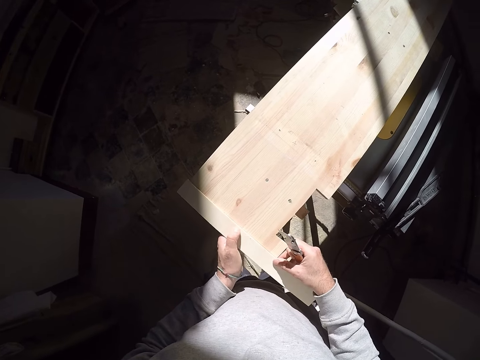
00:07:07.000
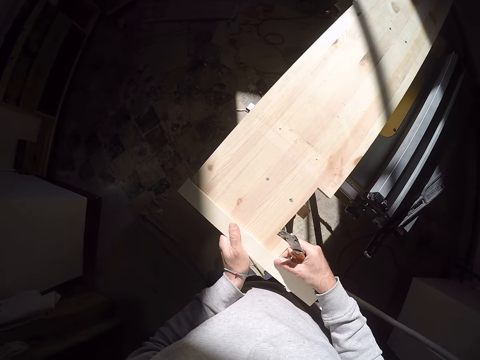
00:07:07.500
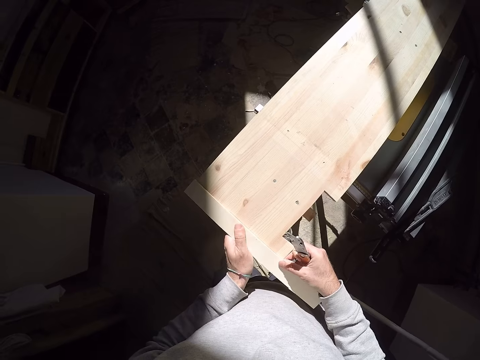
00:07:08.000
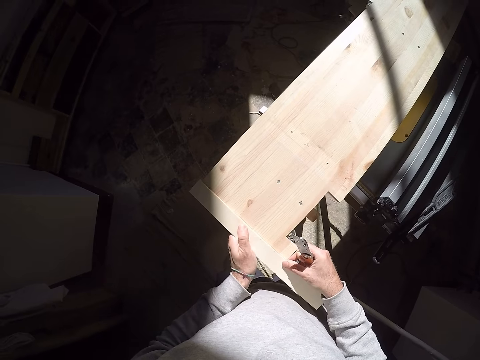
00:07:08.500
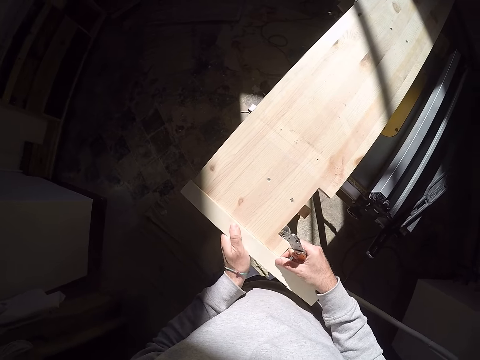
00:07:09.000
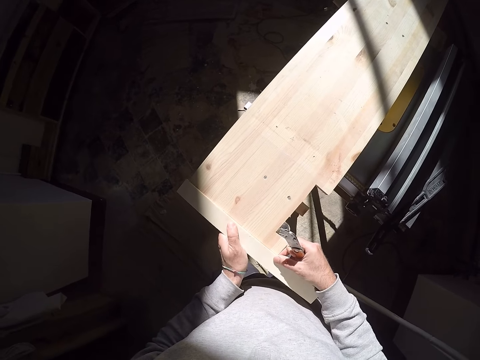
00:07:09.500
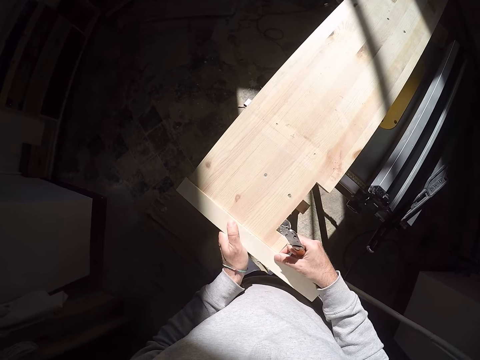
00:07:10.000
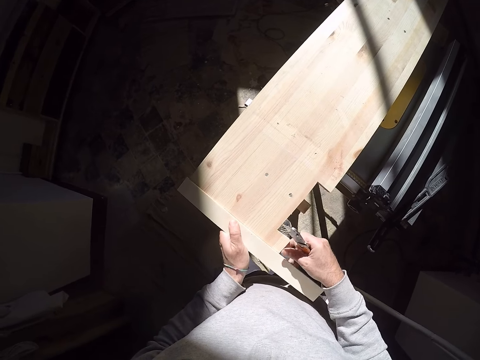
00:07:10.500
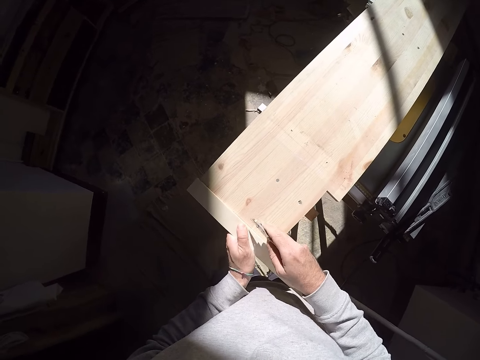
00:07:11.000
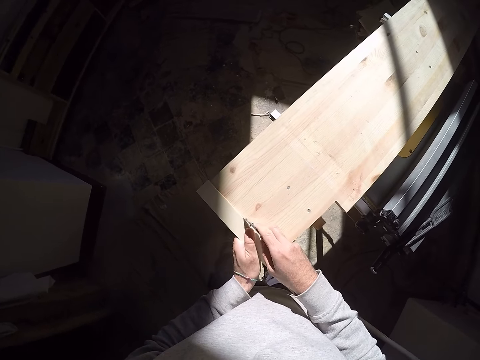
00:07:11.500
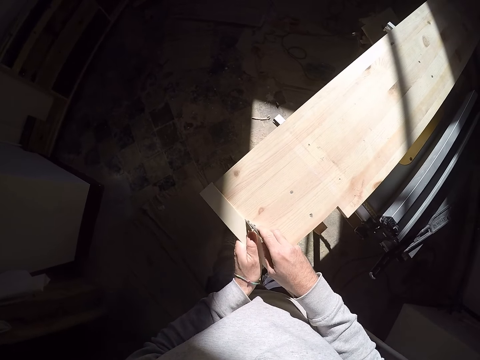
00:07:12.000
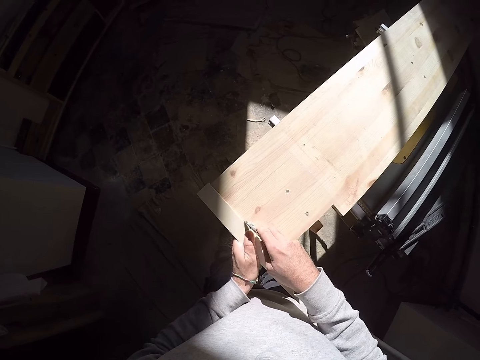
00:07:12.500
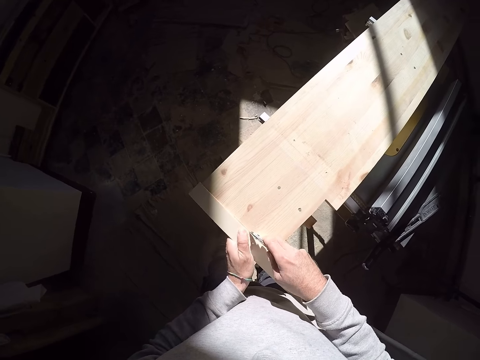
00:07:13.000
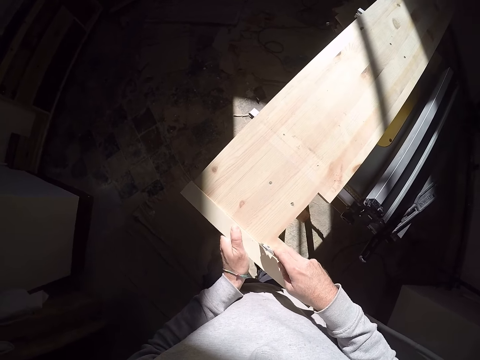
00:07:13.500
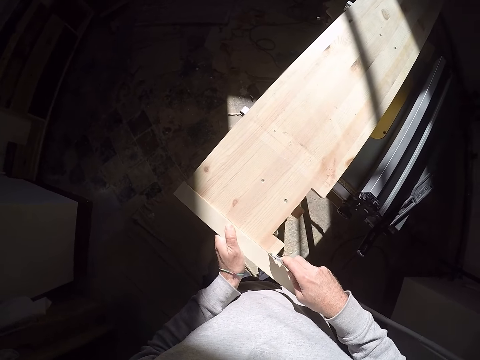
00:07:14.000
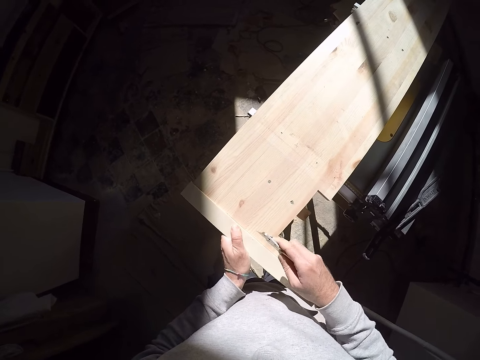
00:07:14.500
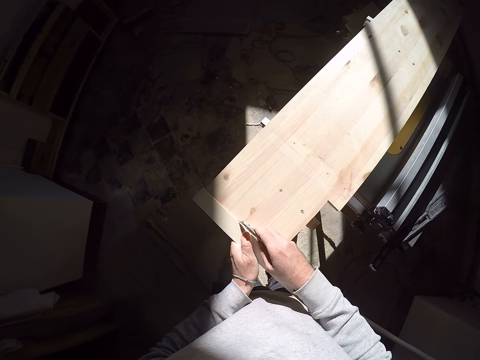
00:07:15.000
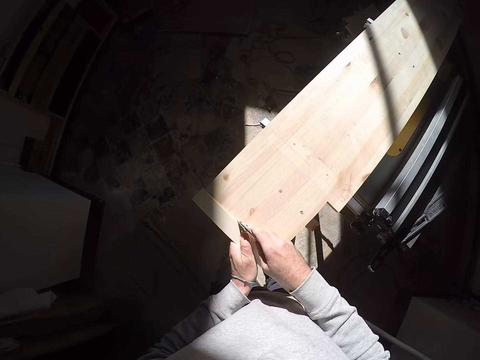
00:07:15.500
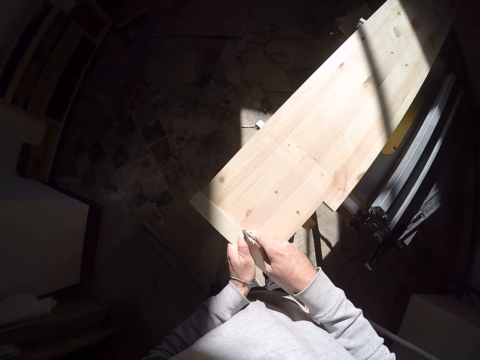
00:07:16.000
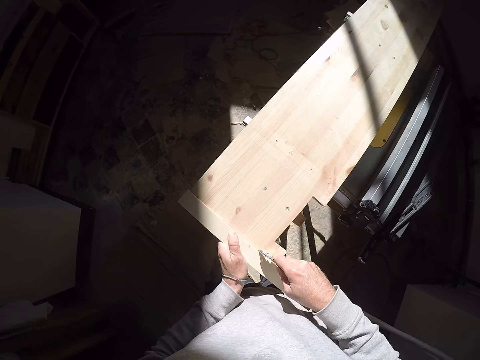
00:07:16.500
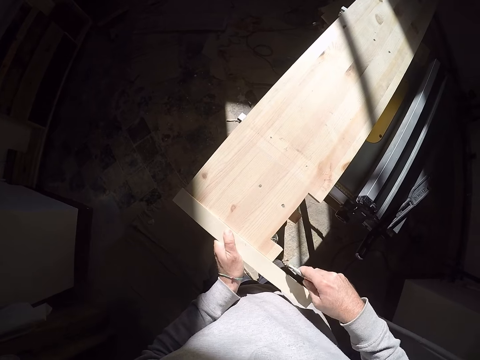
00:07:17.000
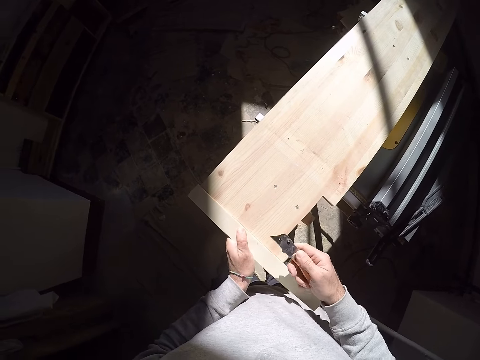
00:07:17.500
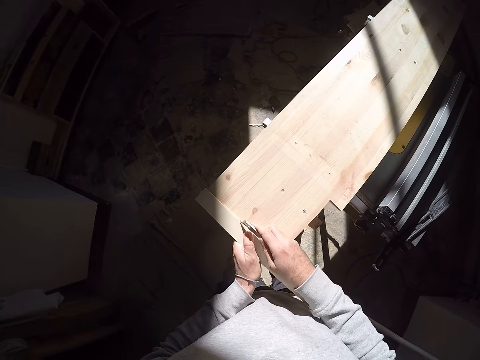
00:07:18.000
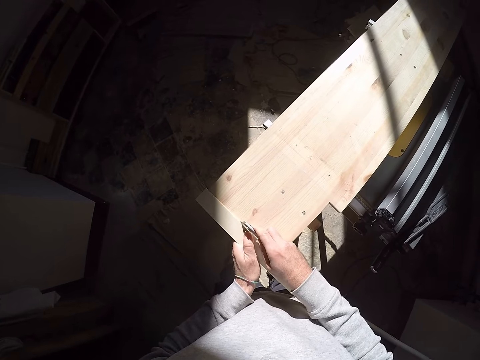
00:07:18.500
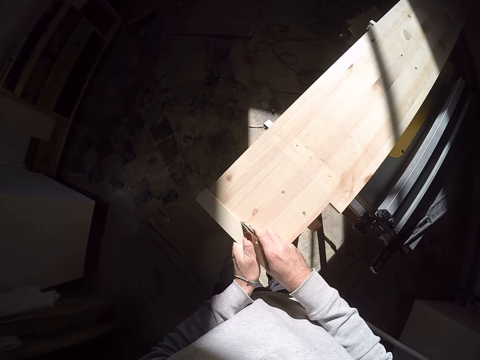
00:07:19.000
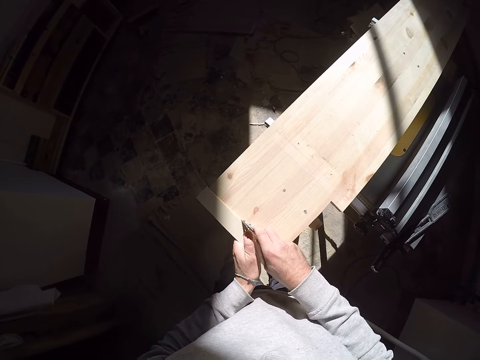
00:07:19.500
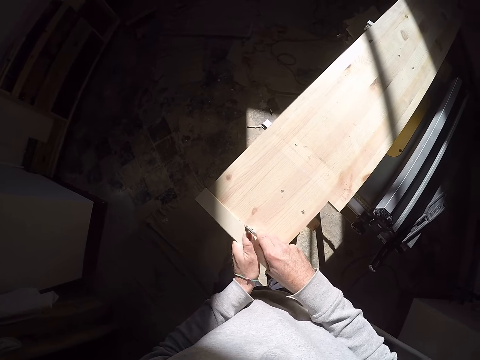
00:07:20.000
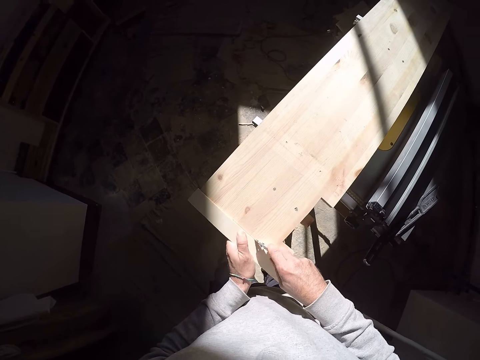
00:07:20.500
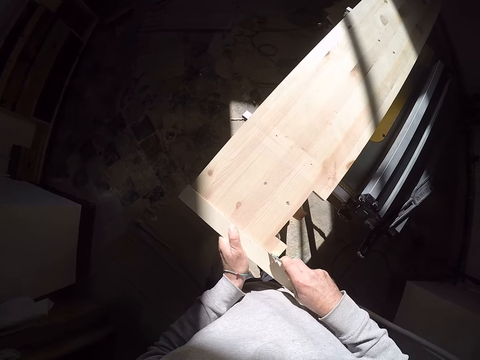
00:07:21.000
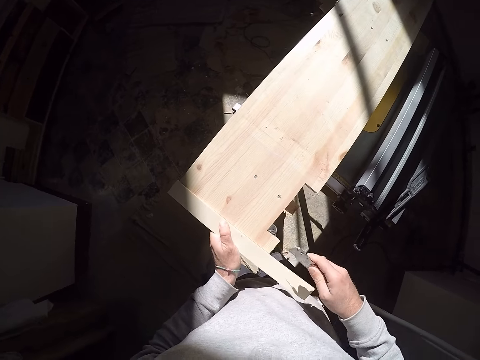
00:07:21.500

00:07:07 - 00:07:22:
The camera wearer draws on the wood with a divider or knife in his right hand.

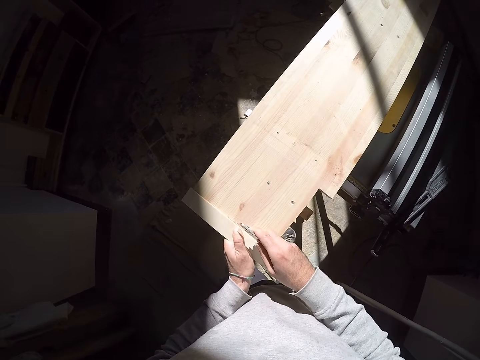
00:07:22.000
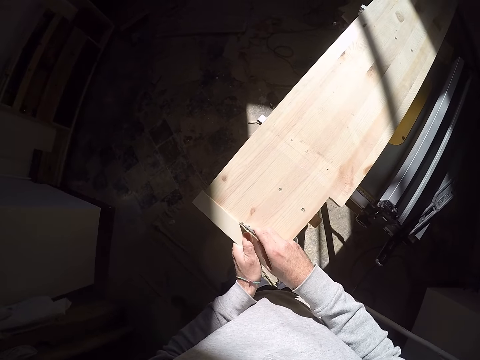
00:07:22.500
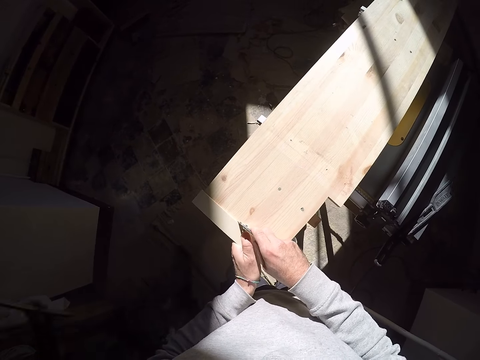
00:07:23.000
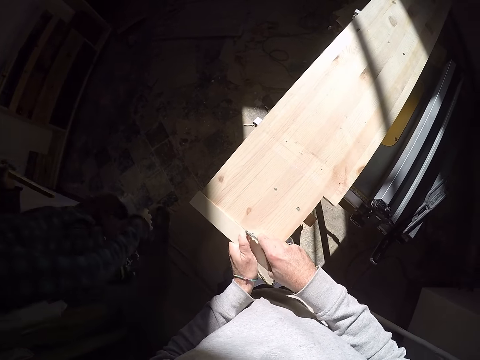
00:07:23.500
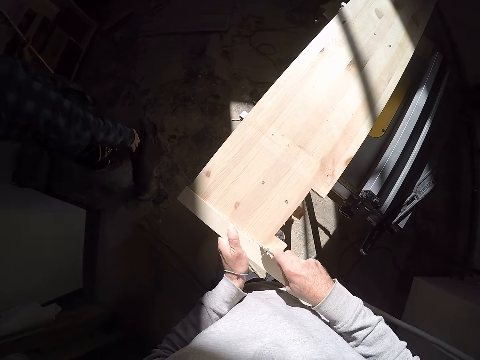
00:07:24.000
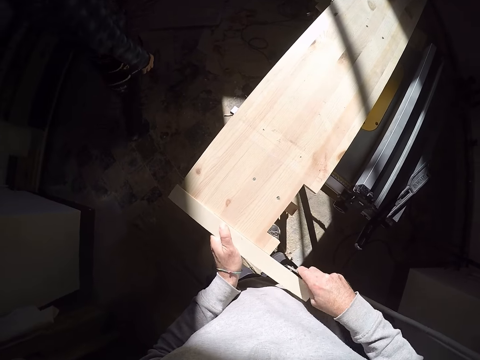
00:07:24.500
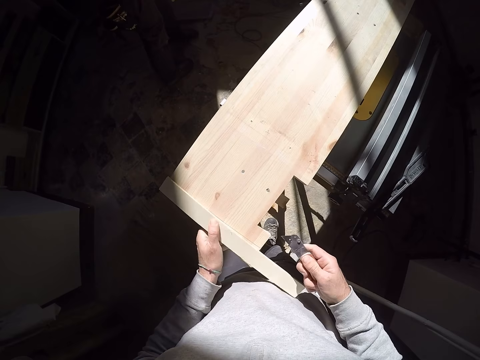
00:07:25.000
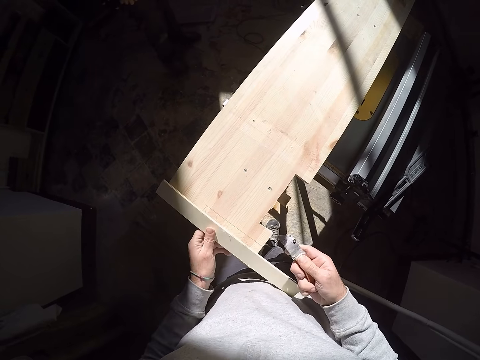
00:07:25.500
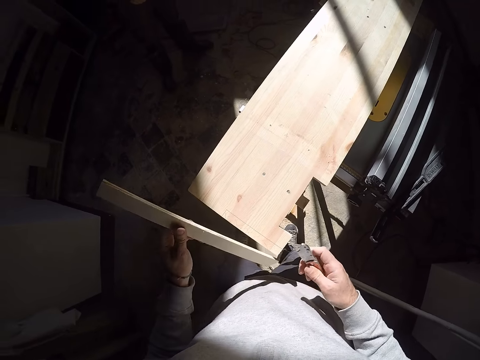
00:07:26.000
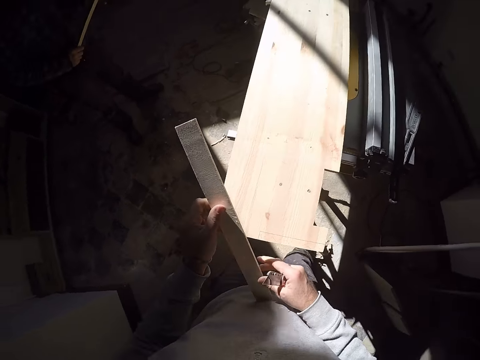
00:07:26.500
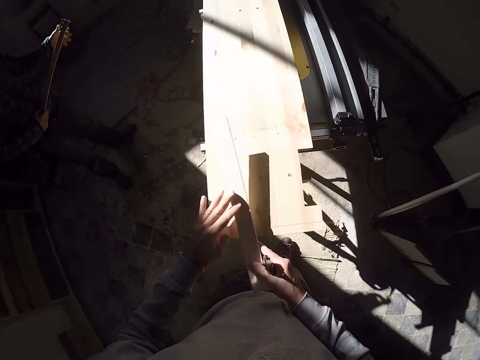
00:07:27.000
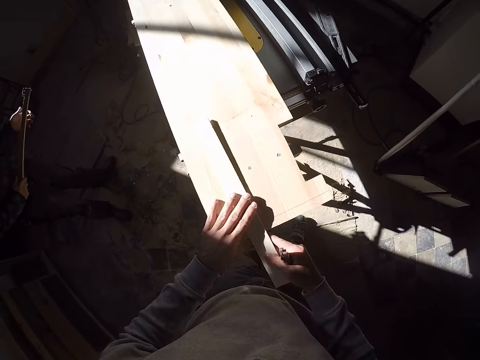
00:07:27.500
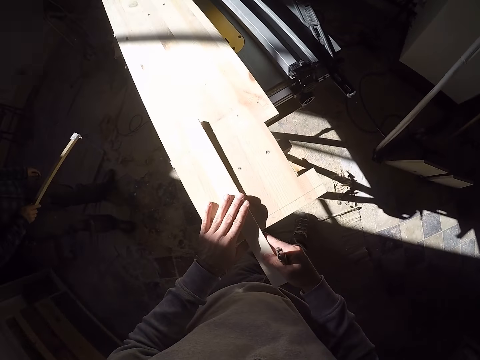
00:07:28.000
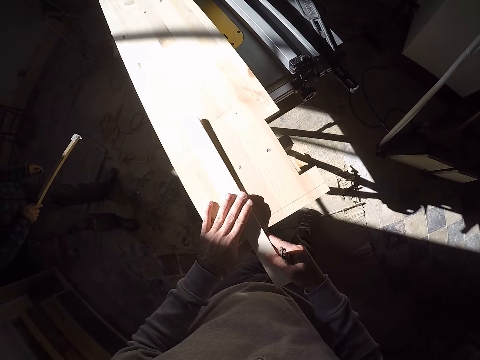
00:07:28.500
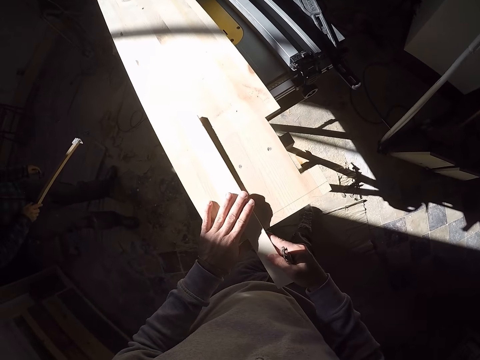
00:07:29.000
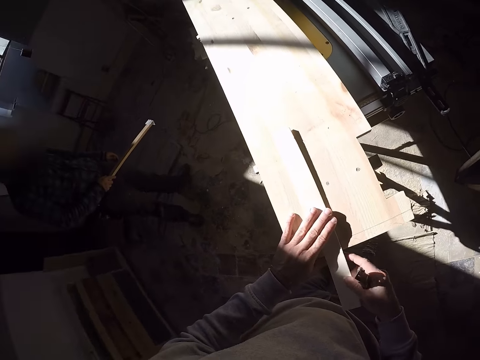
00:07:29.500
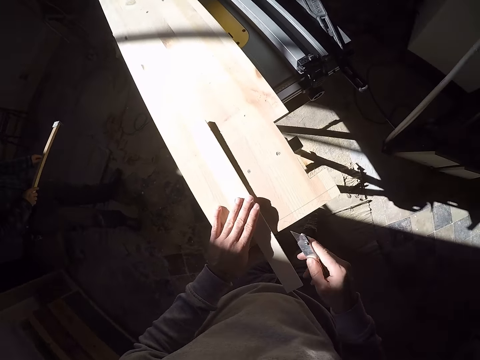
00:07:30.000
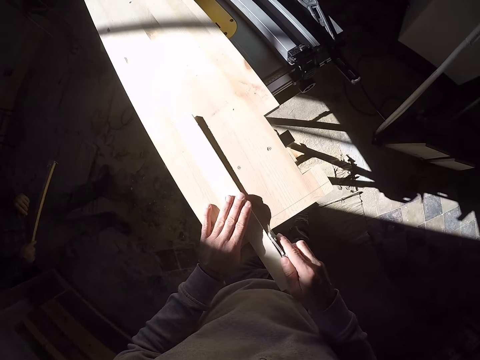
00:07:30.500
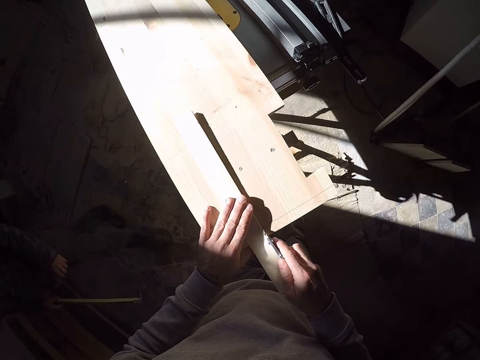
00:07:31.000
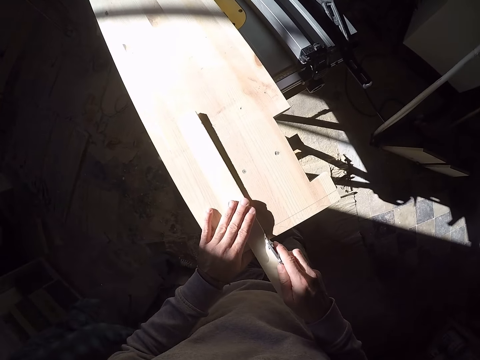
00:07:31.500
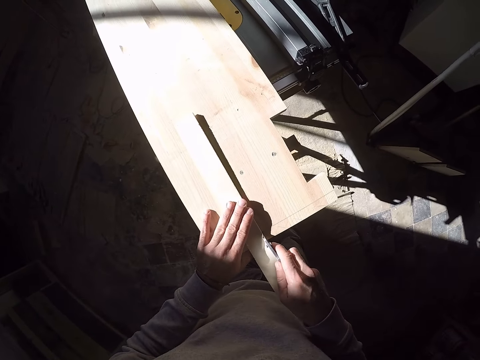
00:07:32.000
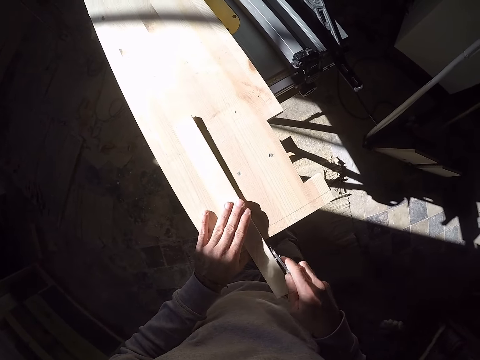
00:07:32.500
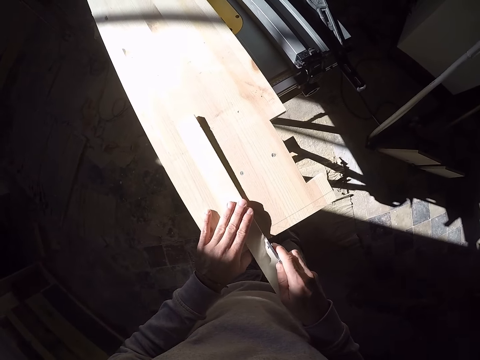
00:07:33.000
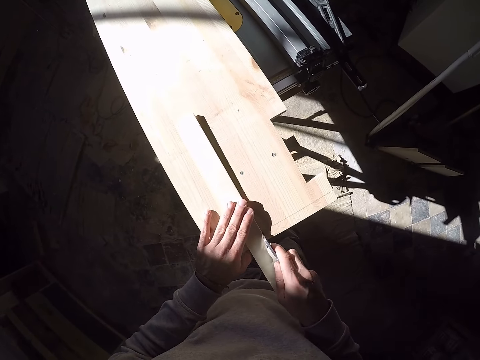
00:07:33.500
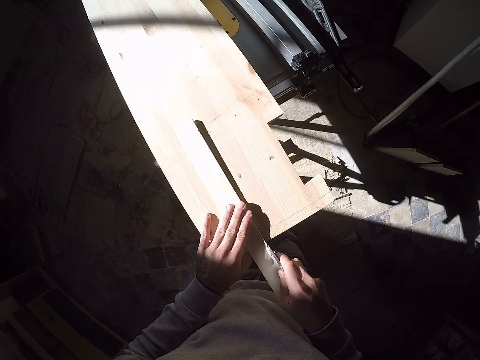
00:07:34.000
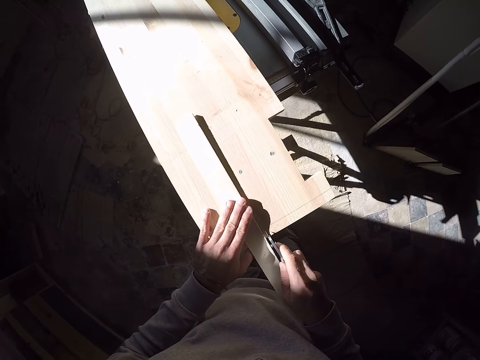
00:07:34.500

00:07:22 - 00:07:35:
A man walks around a garage. The camera wearer lifts the ruler from the wood with his left hand. He looks around the garage. He places the ruler on the wood with both hands. He adjusts the wood on a board. He draws on the wood with the divider or knife in his right hand.
